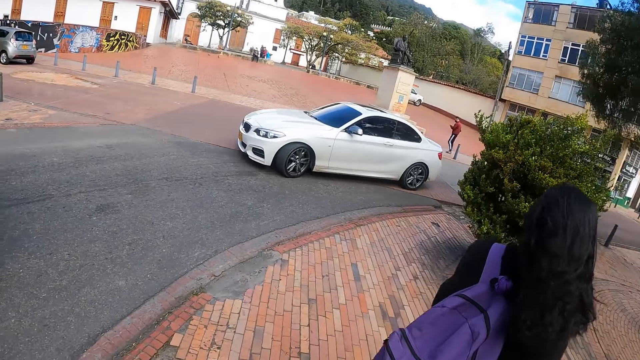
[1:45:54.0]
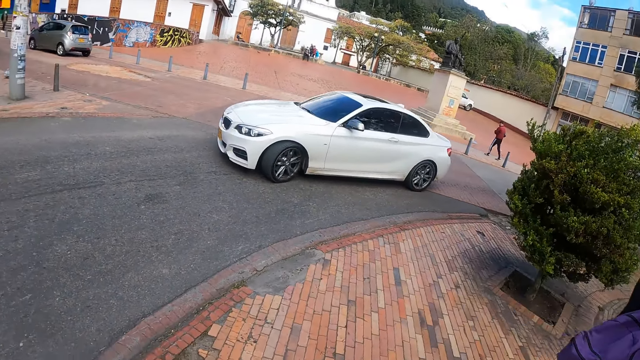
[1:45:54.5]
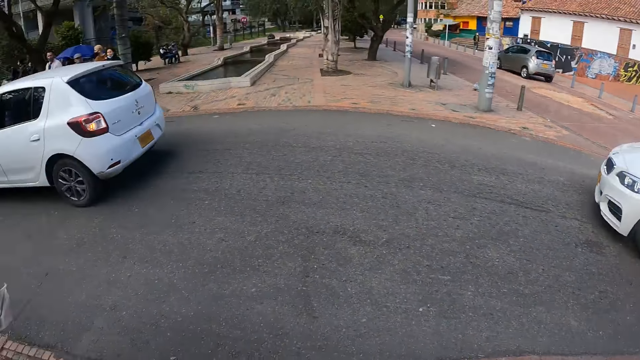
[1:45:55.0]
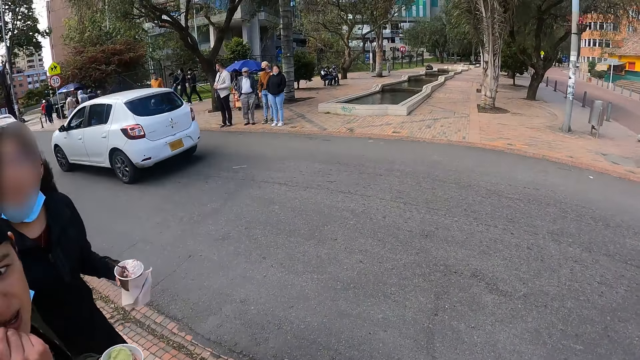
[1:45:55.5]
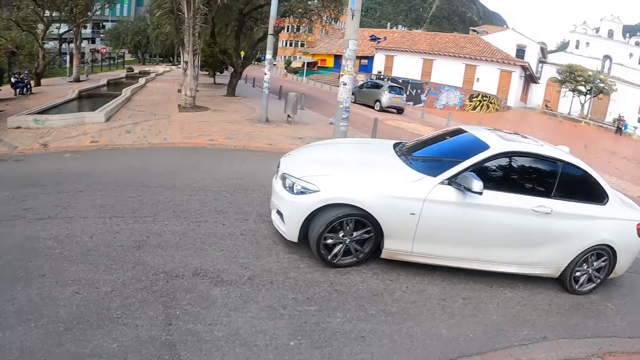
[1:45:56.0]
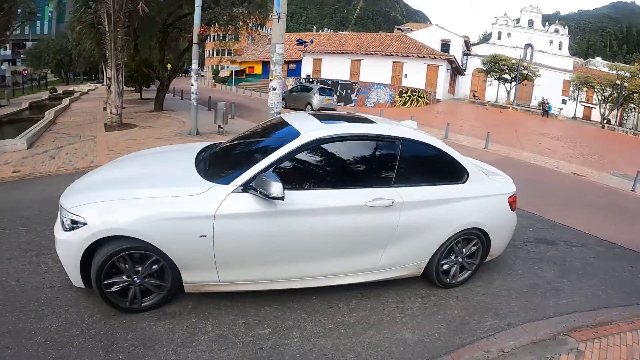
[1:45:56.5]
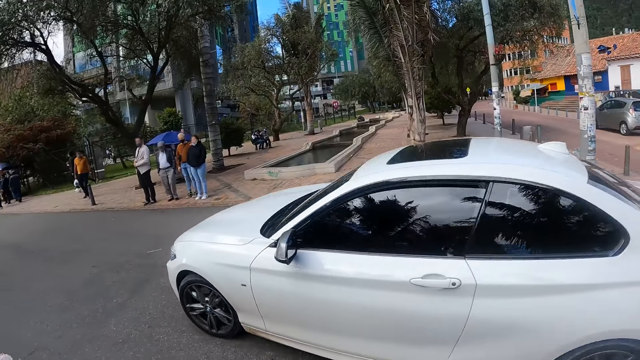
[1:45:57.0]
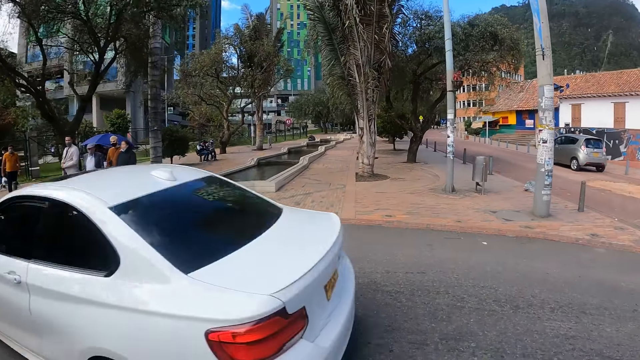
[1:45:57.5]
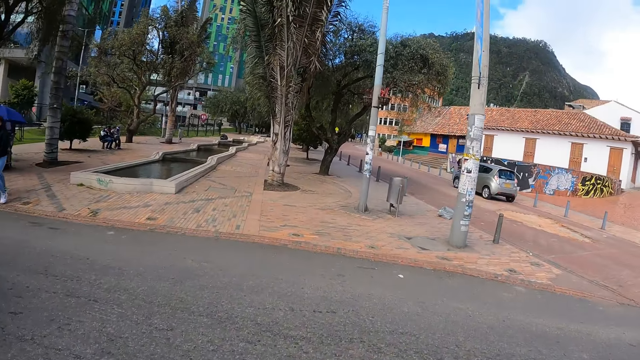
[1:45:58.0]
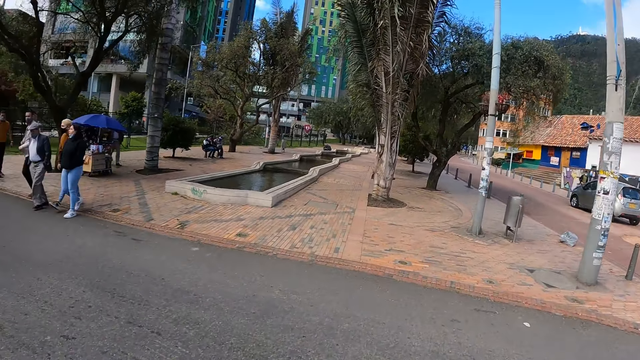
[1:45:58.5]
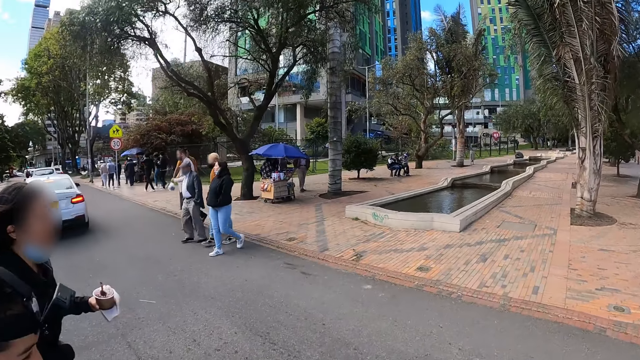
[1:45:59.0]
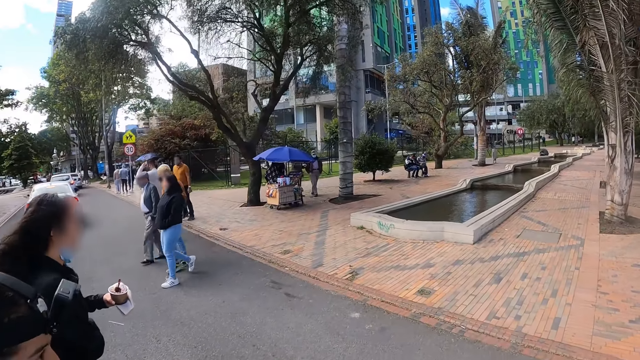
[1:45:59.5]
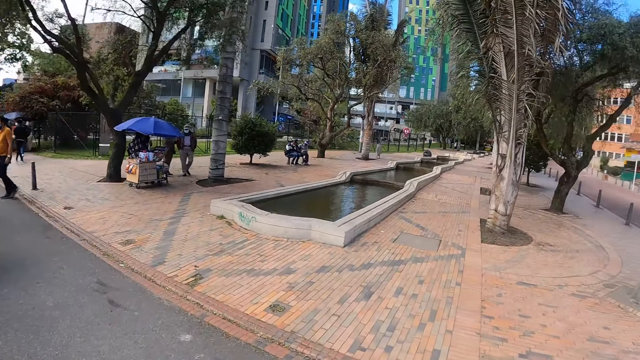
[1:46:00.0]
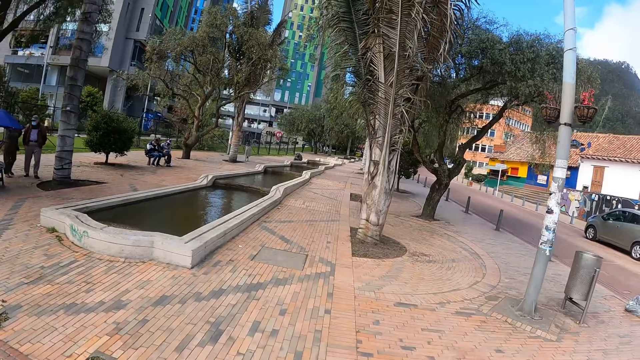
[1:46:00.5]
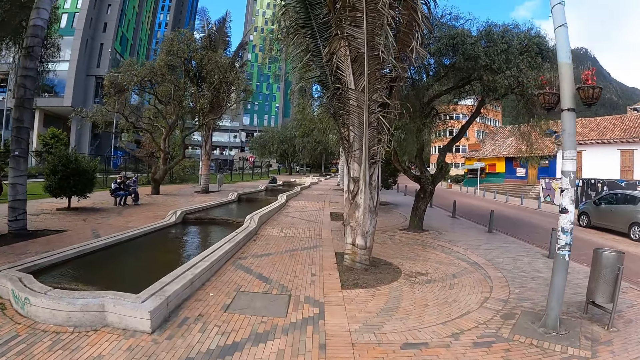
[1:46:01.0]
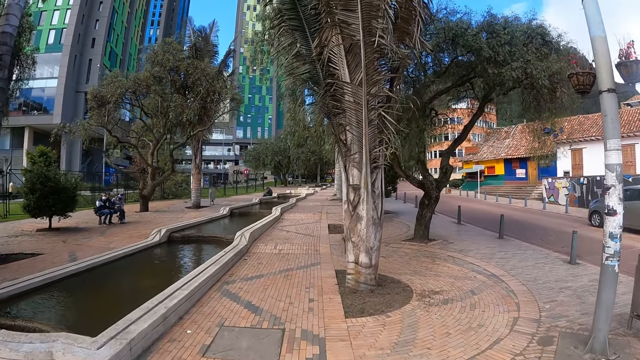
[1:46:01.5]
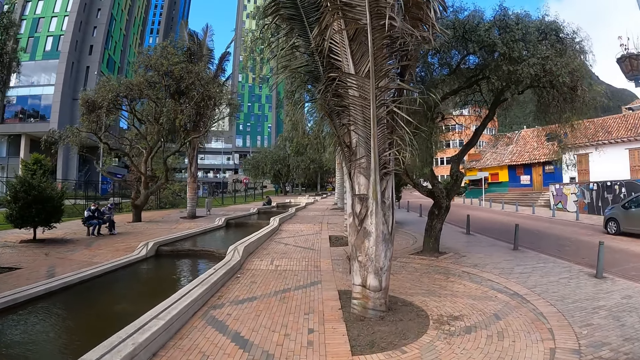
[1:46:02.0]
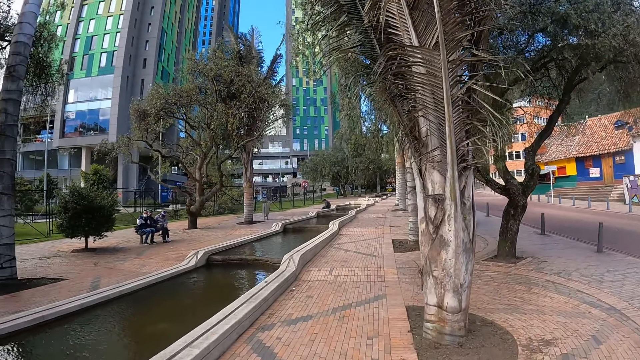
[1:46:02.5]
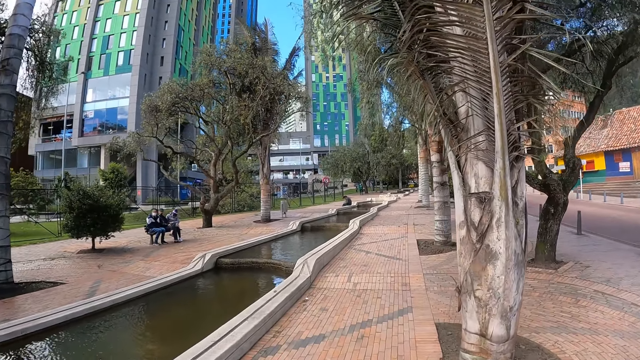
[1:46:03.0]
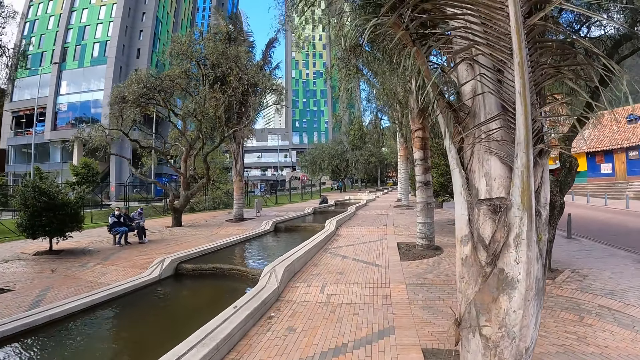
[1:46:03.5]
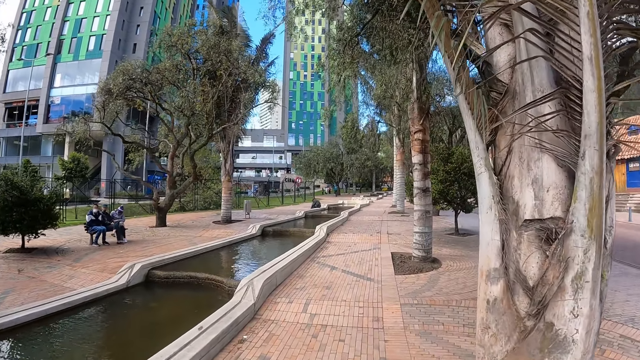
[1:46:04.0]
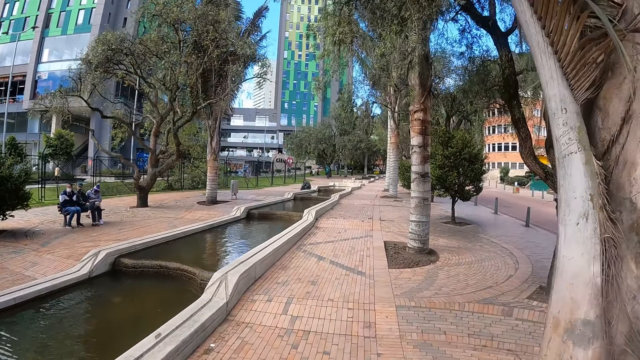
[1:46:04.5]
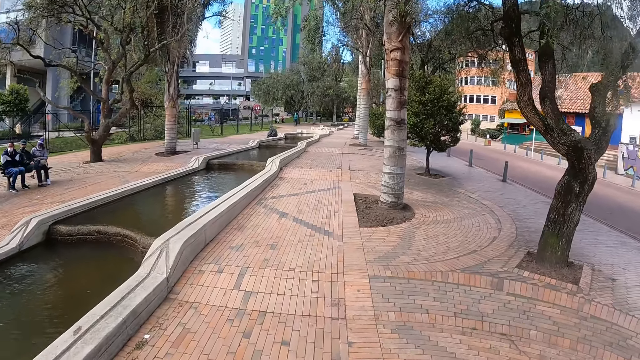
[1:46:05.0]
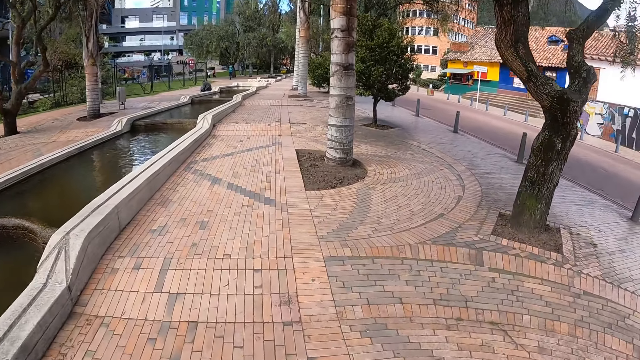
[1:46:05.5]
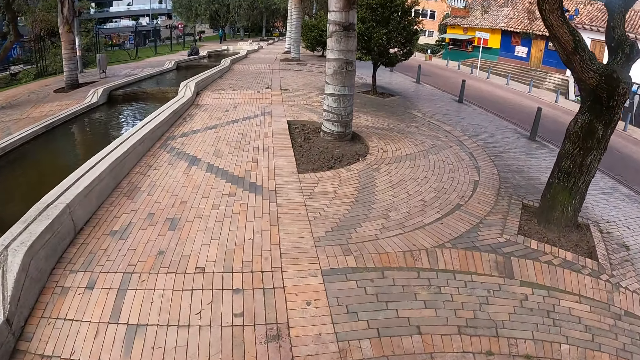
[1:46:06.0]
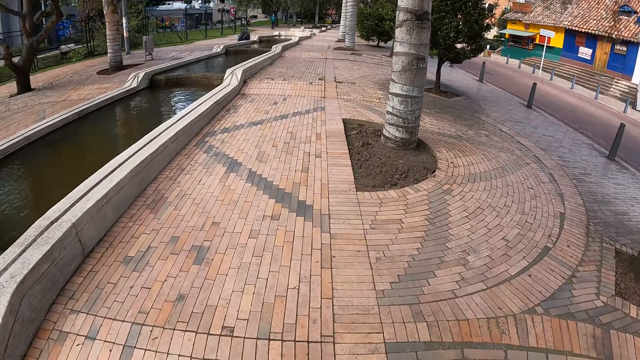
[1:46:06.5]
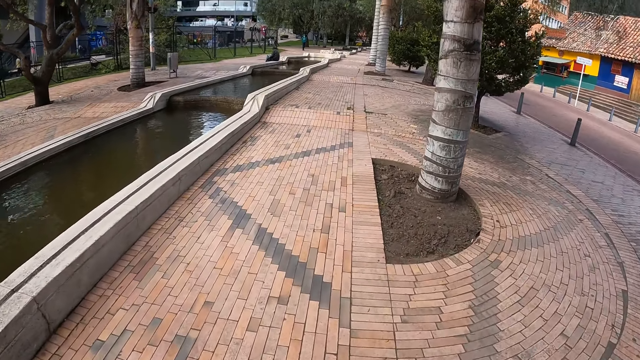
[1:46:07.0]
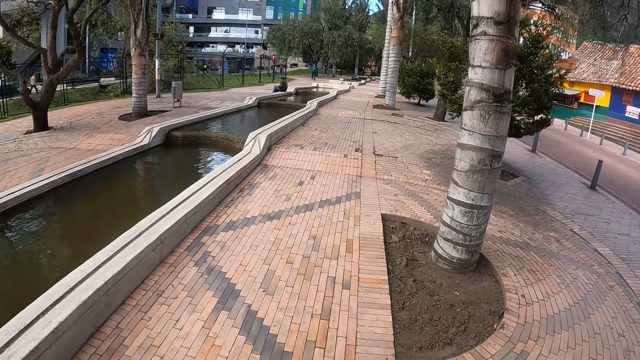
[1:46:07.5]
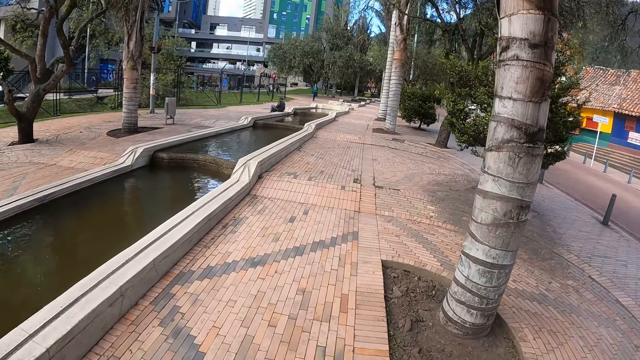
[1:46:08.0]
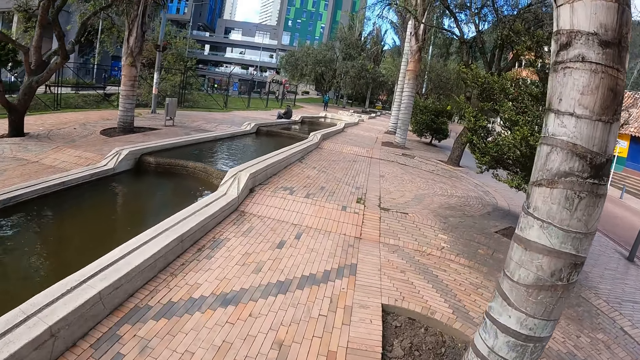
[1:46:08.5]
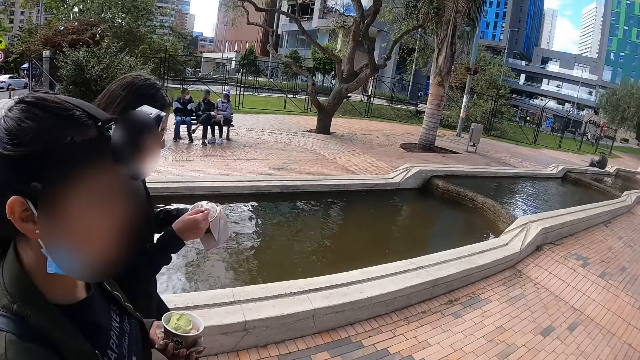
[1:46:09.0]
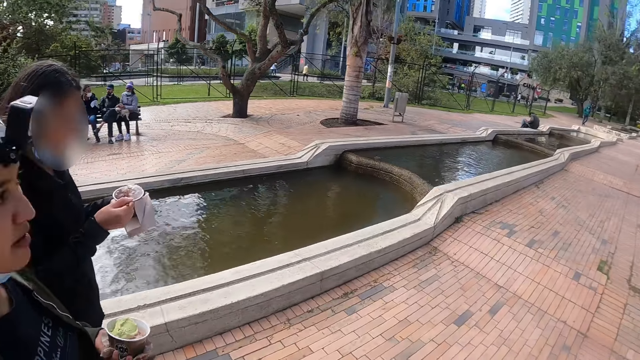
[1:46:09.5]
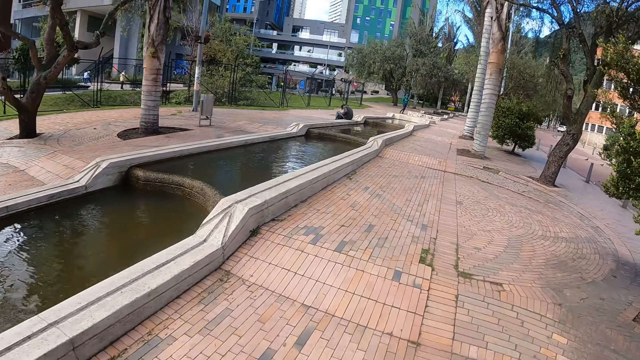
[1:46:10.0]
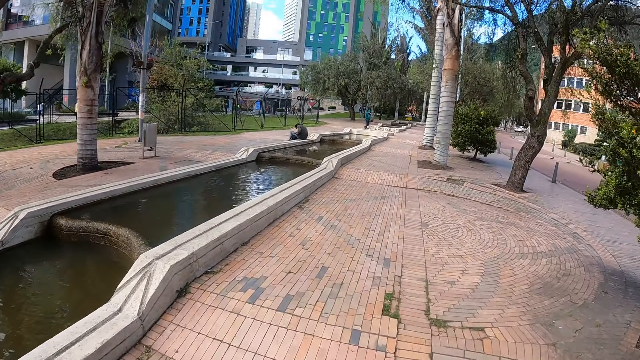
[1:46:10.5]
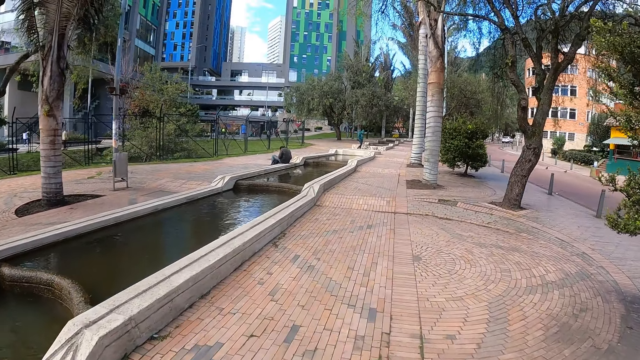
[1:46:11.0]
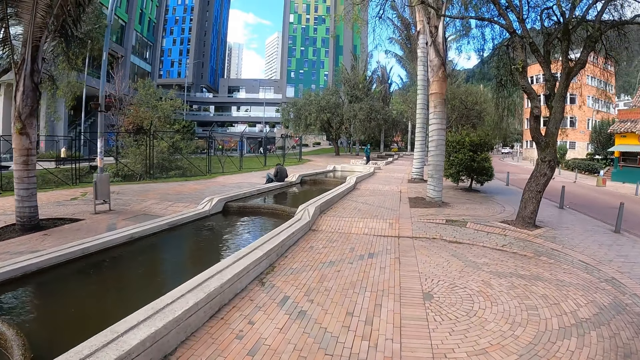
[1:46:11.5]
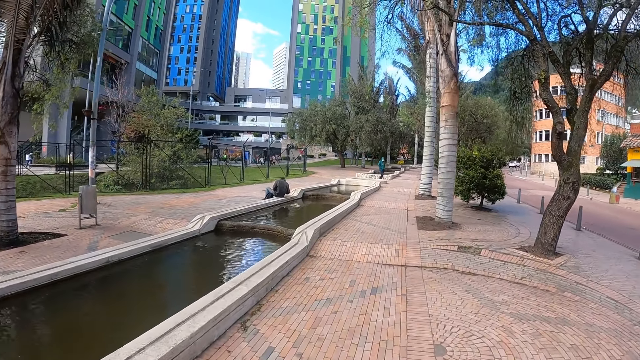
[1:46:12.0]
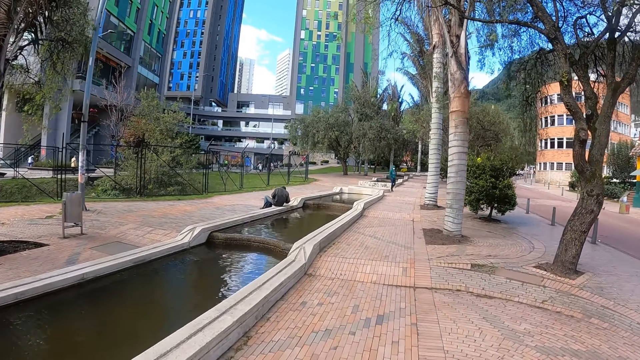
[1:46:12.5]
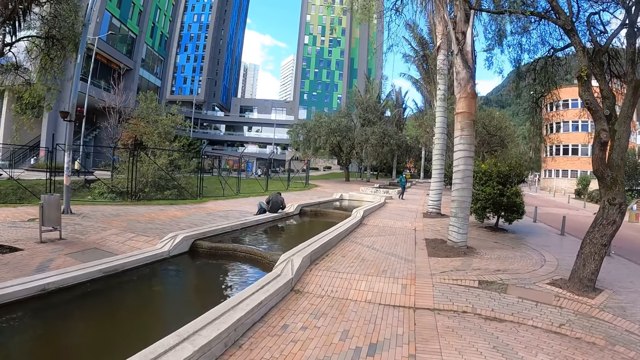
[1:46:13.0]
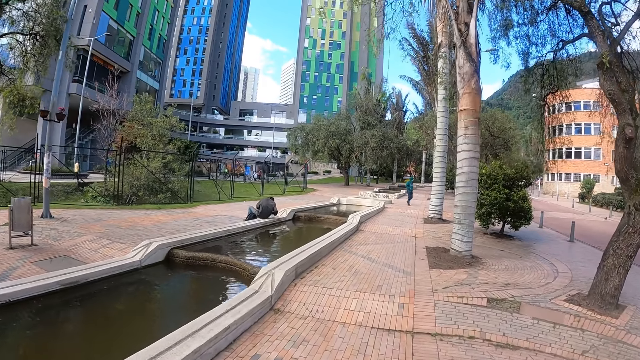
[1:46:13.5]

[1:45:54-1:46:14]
The camera wearer crosses the road. They walk on the pavement. A woman scoops an ice cream.
